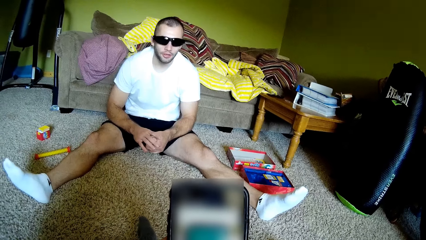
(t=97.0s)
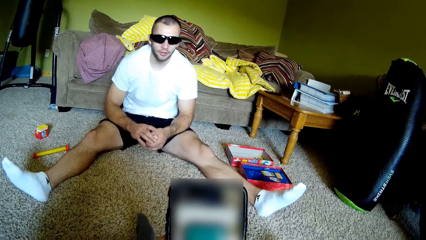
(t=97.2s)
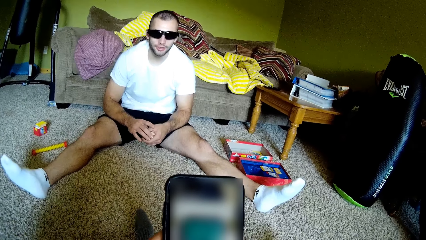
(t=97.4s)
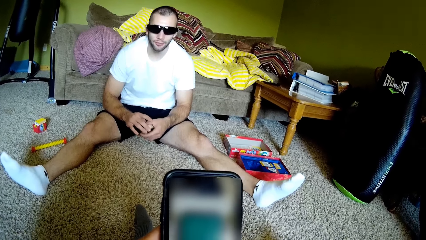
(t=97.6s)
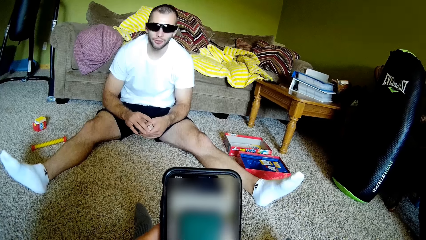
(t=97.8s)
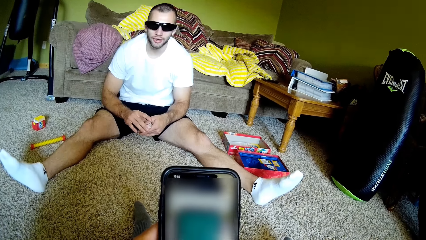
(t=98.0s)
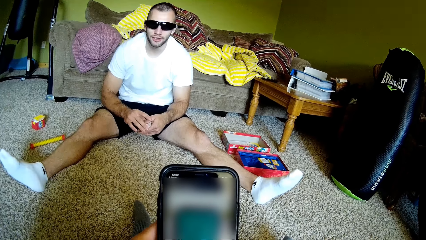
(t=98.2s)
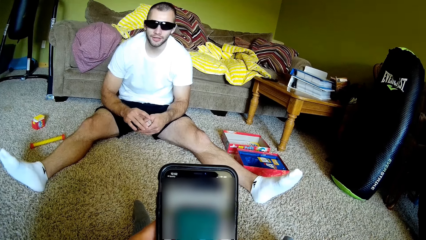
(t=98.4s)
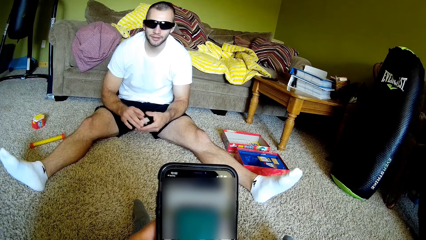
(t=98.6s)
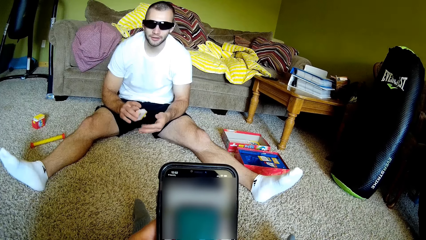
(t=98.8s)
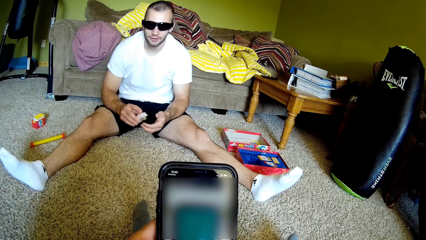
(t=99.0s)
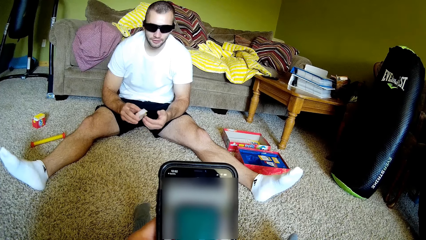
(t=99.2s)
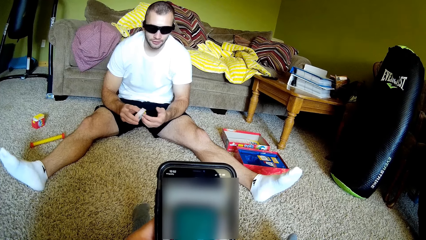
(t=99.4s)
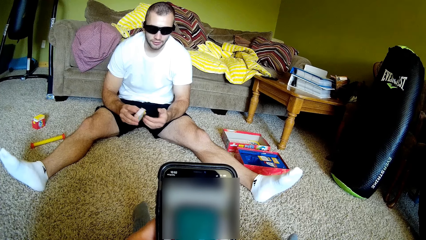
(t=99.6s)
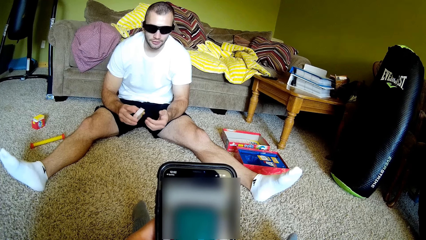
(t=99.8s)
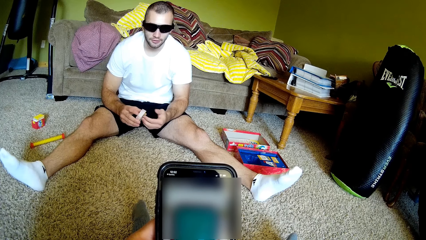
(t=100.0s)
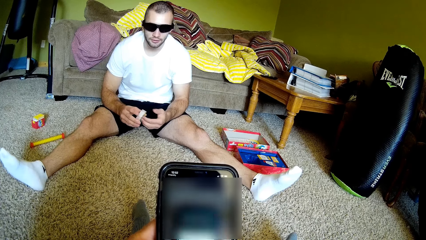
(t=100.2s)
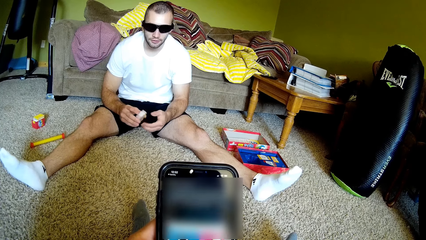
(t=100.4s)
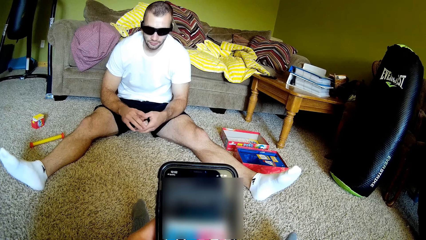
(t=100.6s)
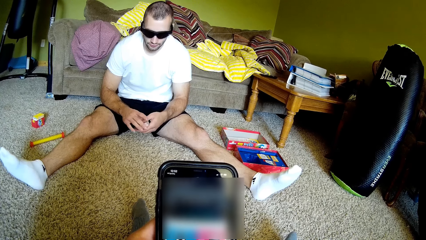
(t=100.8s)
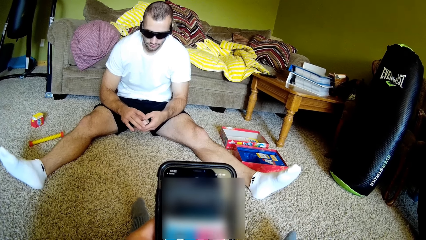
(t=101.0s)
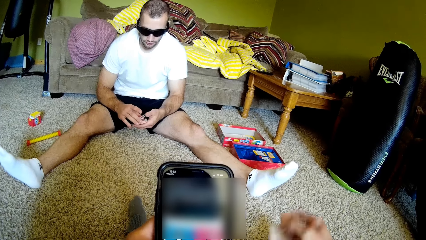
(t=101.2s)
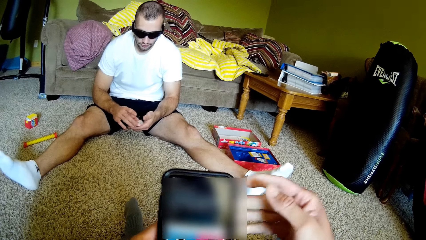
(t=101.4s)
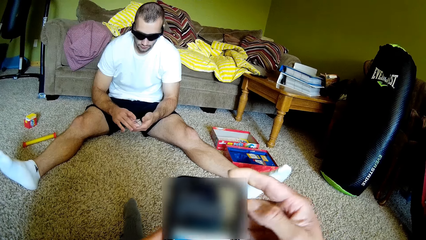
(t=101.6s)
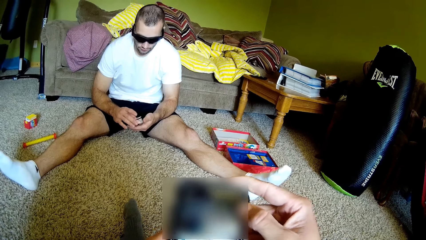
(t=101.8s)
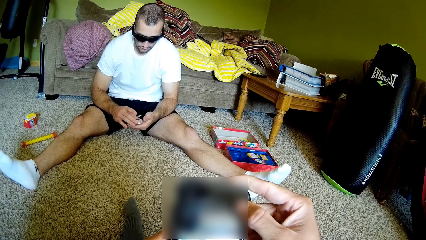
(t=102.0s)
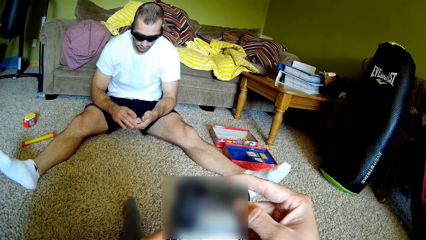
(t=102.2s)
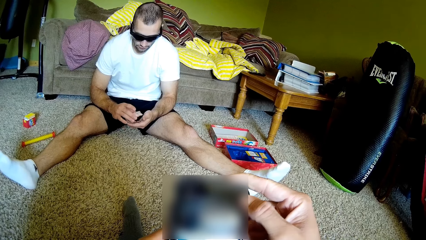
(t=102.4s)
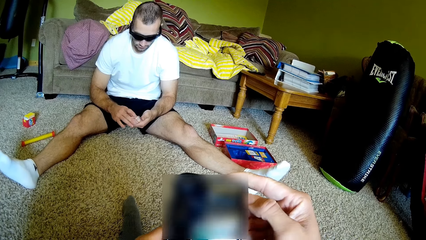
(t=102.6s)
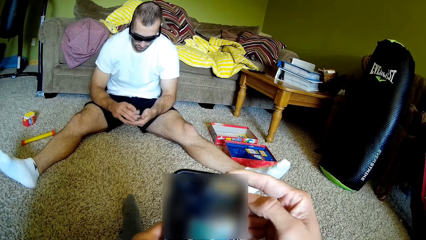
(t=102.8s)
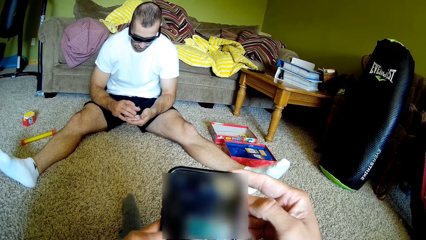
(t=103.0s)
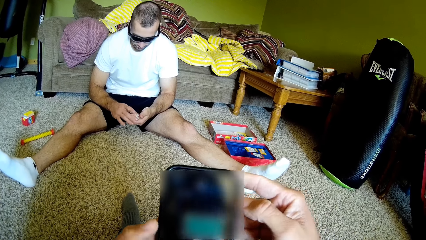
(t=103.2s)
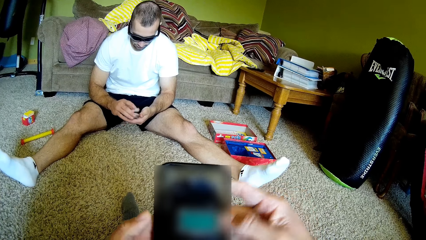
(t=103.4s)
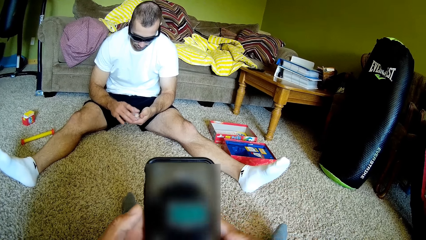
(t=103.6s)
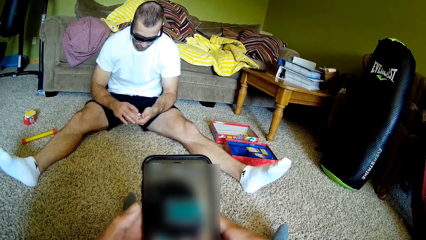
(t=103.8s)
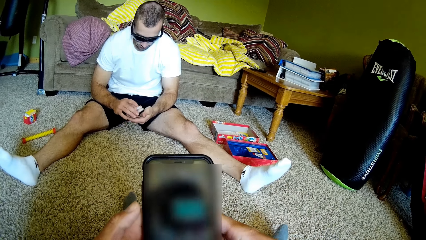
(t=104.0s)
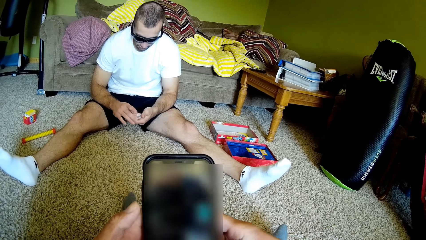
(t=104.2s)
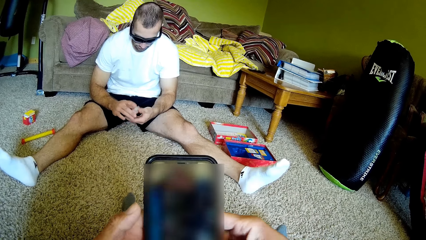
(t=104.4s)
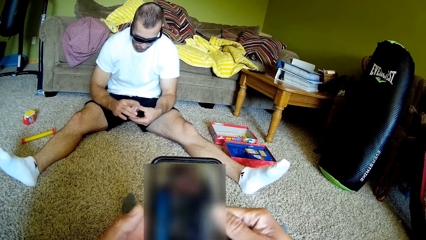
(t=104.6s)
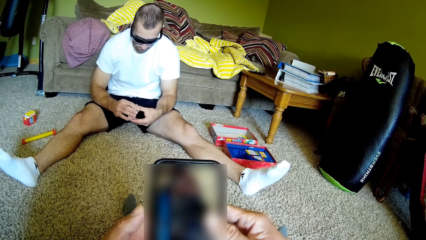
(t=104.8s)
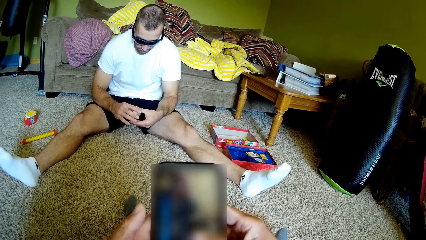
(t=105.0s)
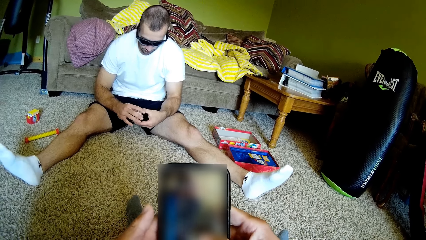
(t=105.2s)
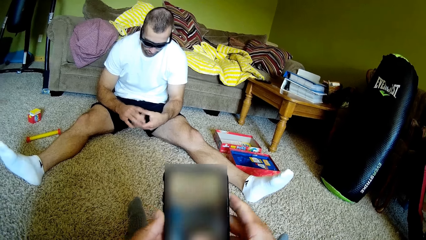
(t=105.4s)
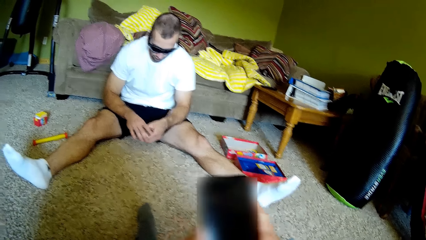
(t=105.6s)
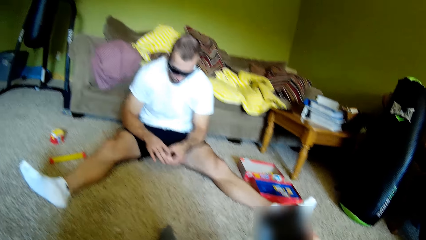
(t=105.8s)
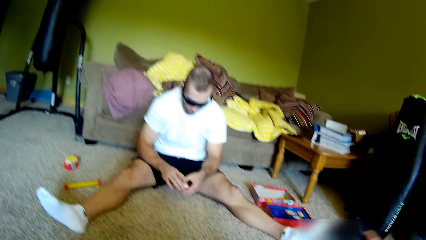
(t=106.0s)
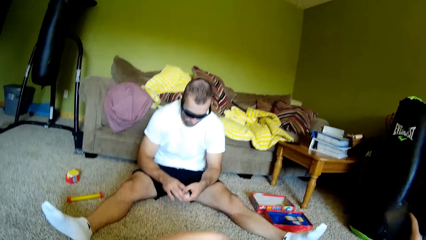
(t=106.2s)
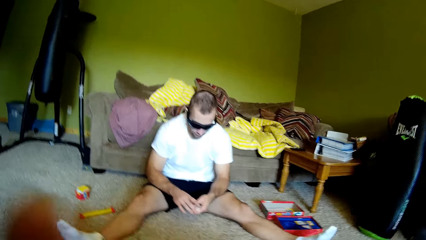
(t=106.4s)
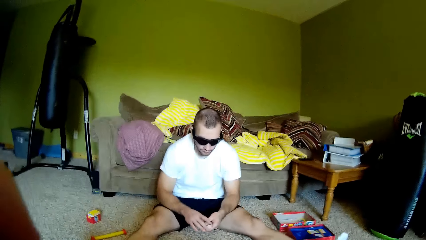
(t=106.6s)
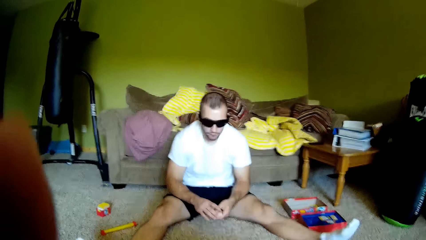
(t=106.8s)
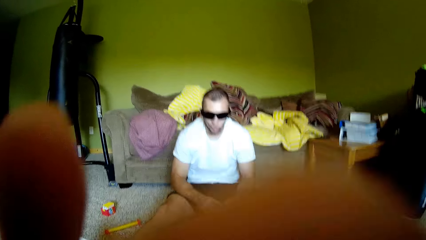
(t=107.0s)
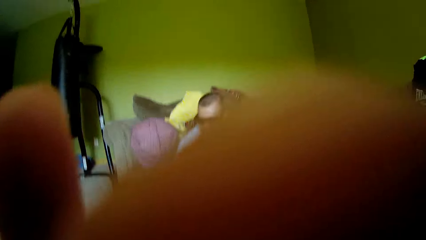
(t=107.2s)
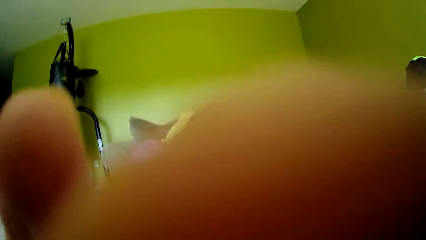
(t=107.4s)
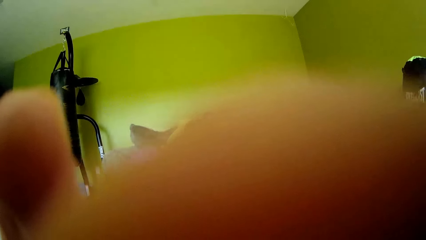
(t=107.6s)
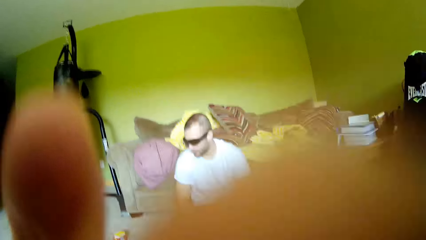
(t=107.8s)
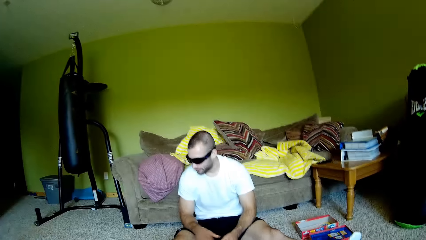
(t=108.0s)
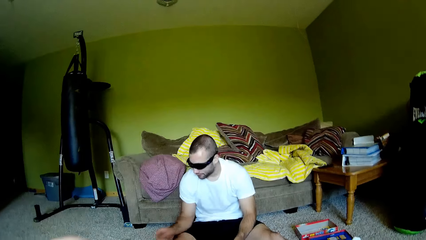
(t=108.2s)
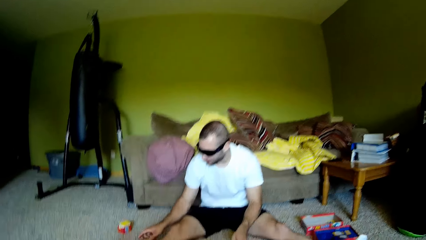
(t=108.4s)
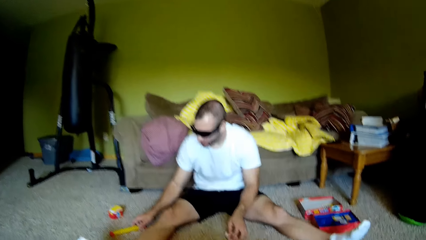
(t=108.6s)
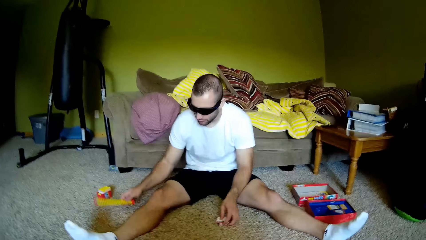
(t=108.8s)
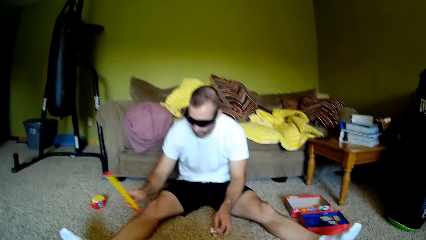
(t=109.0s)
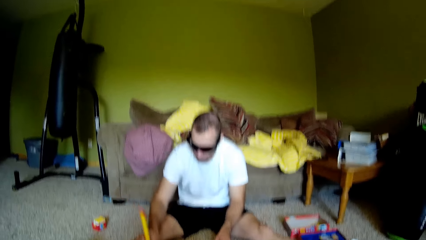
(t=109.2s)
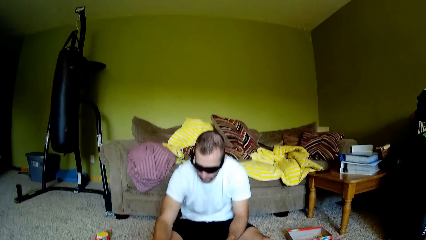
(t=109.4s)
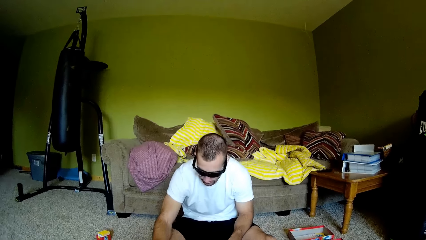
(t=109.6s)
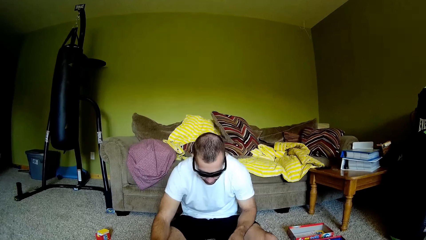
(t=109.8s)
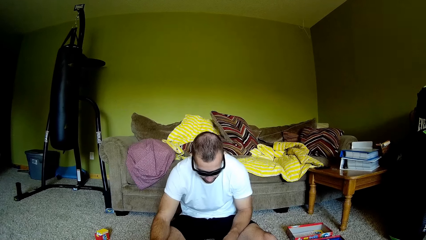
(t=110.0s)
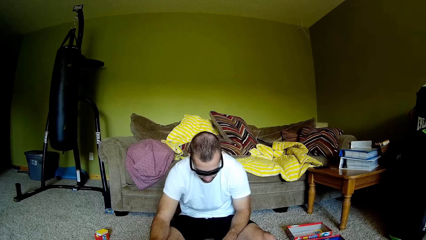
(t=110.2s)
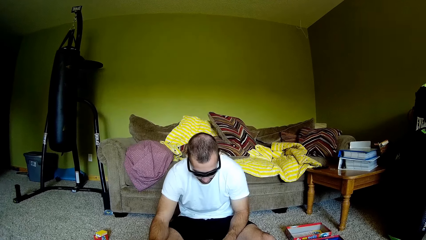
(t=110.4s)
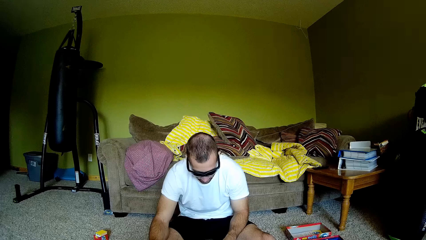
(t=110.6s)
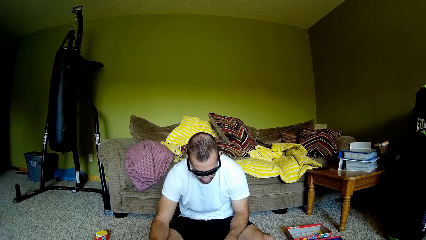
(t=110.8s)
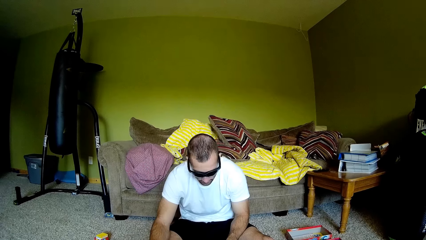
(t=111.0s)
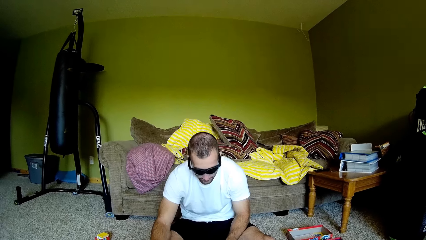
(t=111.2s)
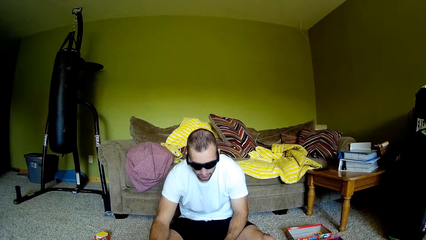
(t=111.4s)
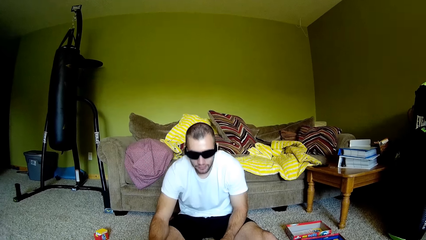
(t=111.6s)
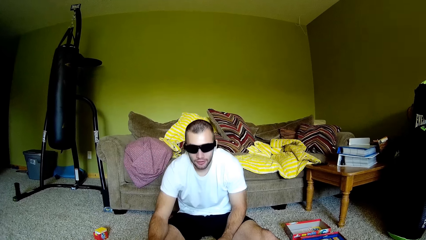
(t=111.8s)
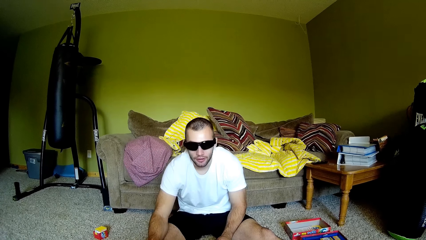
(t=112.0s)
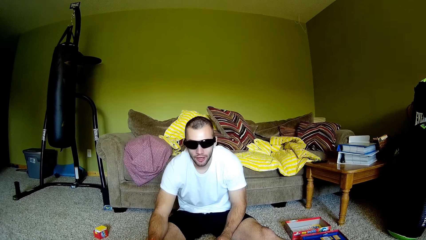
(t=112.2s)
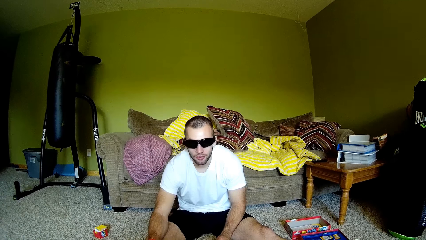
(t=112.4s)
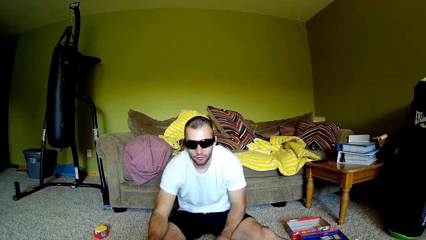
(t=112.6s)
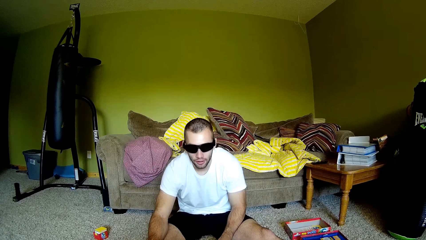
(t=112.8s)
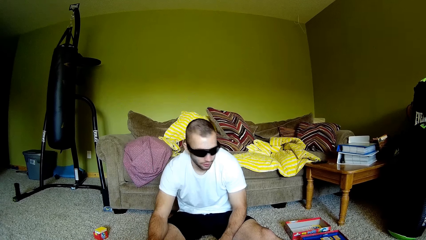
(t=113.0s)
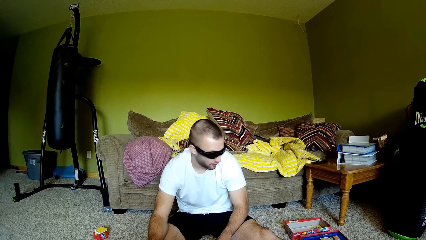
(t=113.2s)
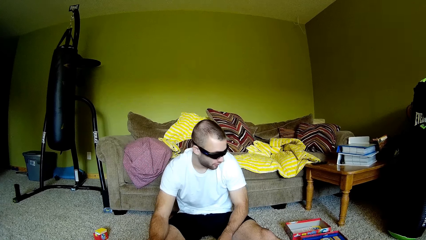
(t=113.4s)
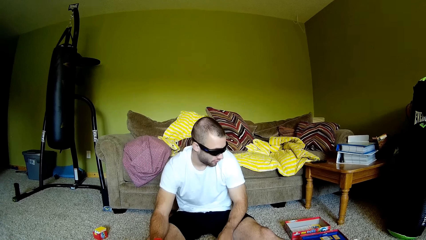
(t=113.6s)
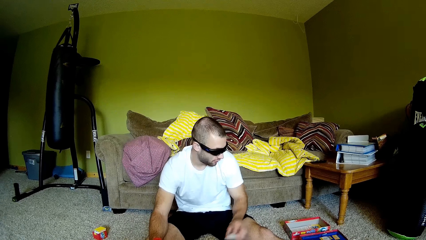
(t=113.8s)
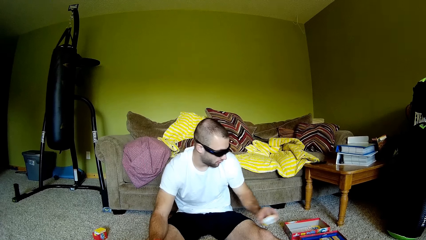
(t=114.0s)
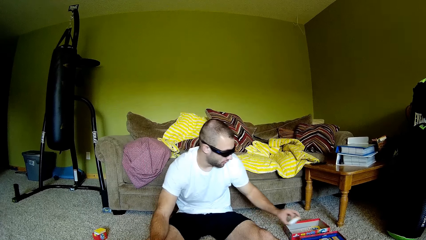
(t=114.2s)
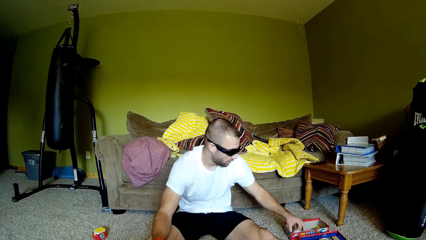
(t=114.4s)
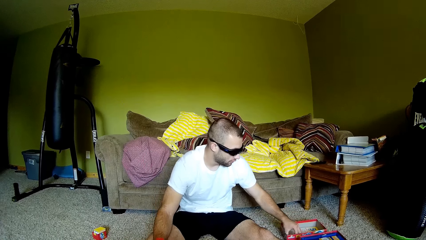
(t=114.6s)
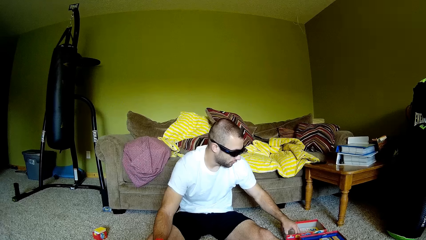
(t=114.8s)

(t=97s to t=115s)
The camera wearer holds the mobile phone with one hand. They hold the mobile phone with both hands. They adjust the camera. They wave hands. They look around. A man picks up a plastic magic staff. The man talks to the camera wearer.
